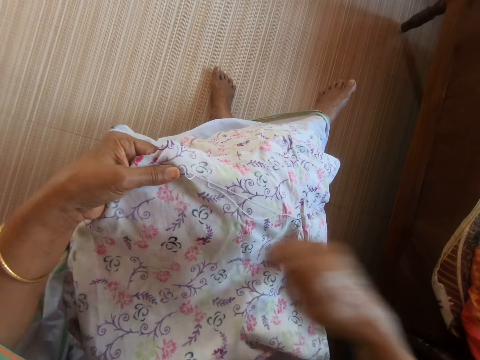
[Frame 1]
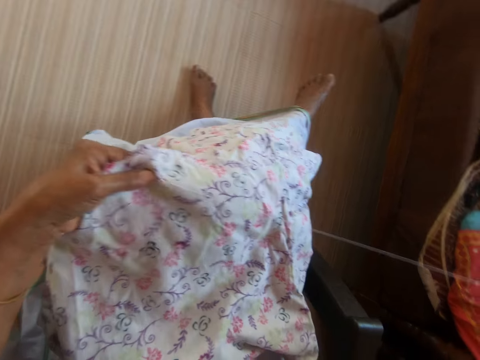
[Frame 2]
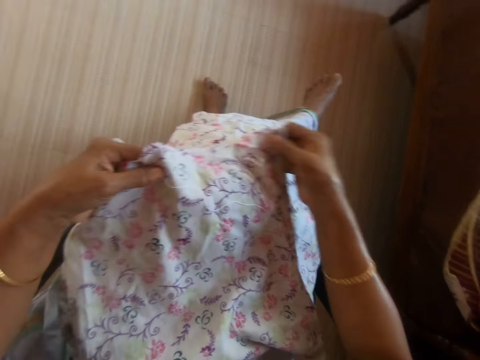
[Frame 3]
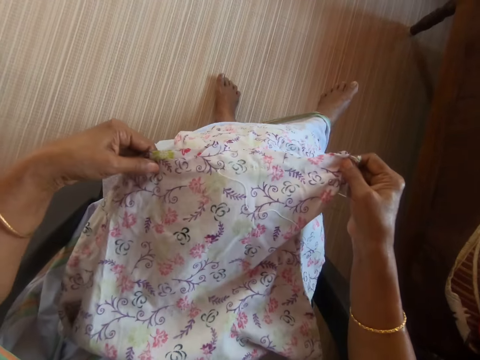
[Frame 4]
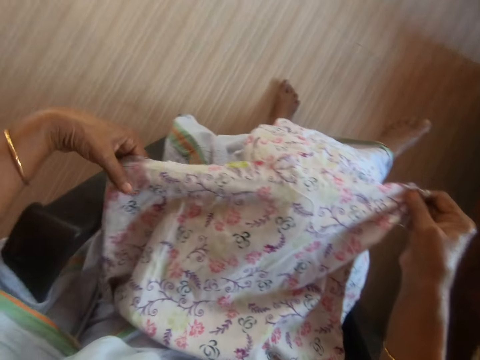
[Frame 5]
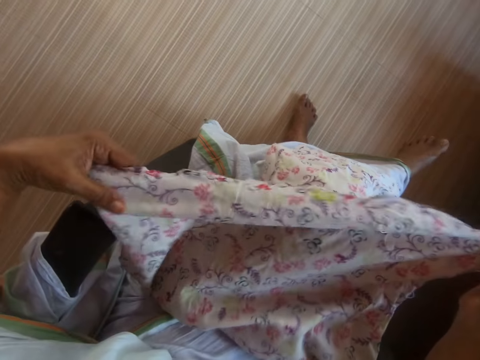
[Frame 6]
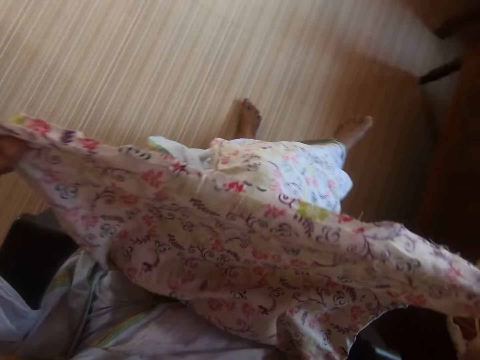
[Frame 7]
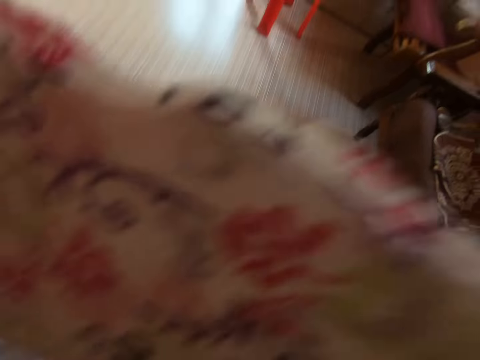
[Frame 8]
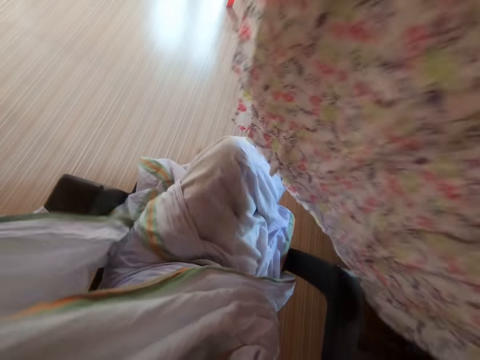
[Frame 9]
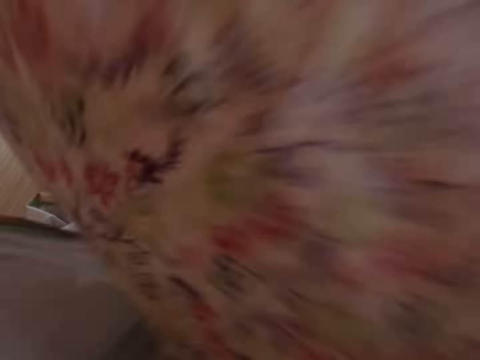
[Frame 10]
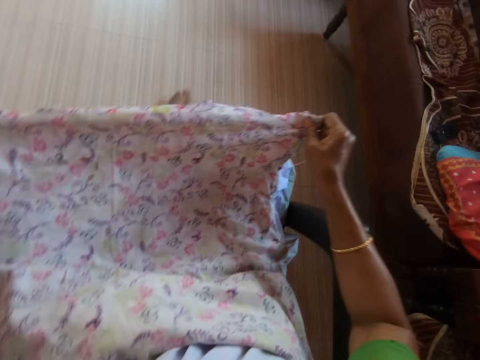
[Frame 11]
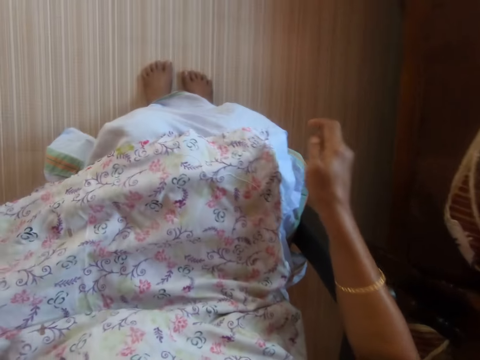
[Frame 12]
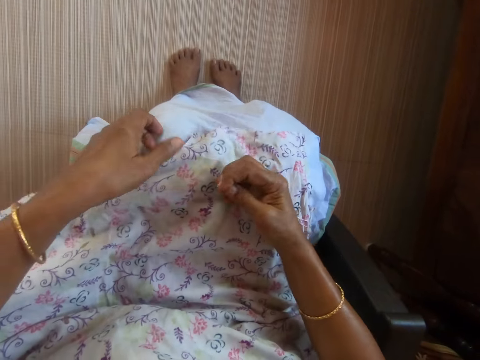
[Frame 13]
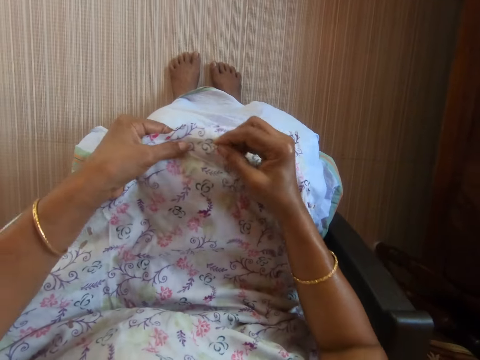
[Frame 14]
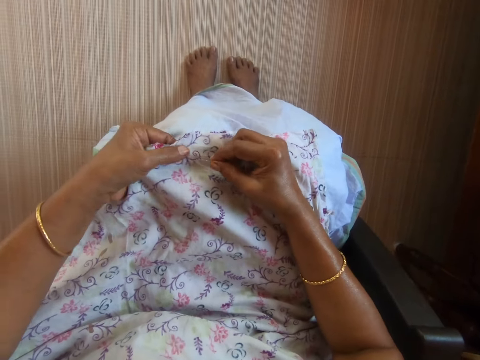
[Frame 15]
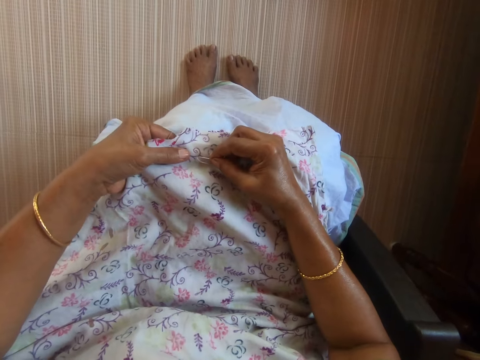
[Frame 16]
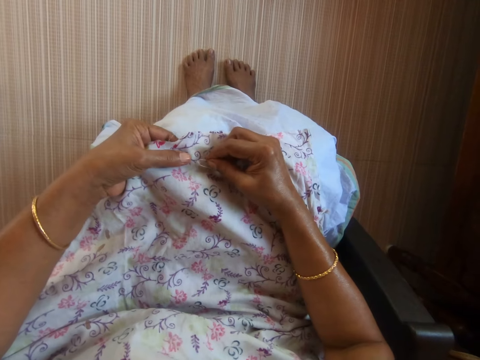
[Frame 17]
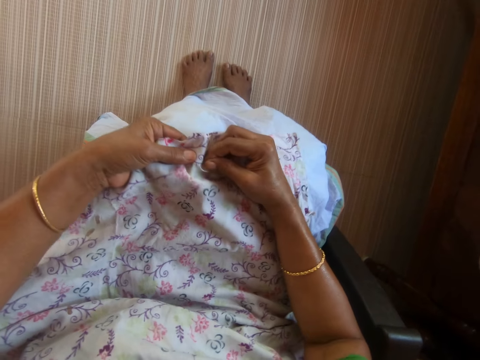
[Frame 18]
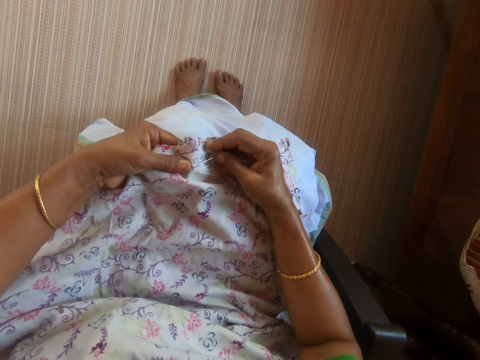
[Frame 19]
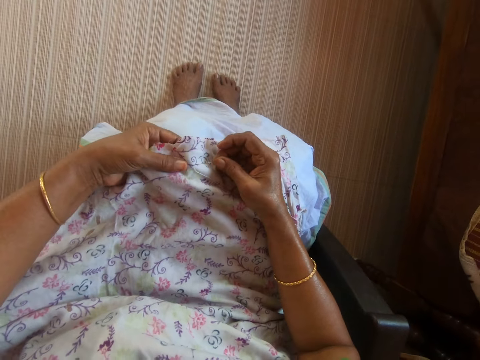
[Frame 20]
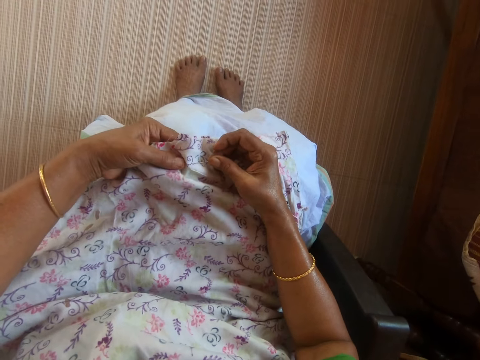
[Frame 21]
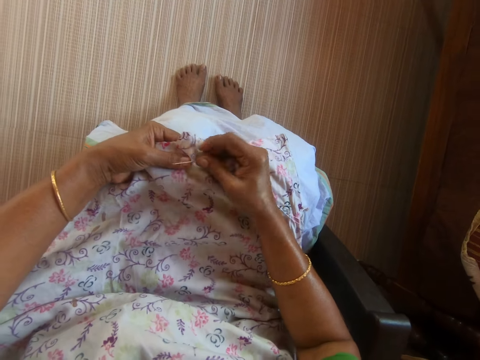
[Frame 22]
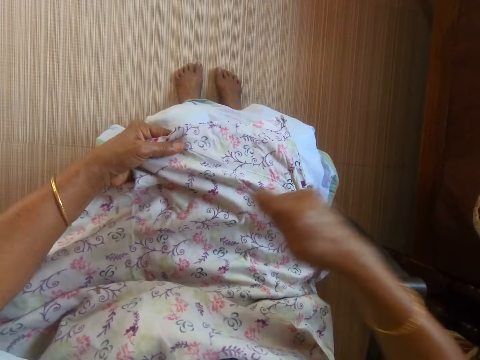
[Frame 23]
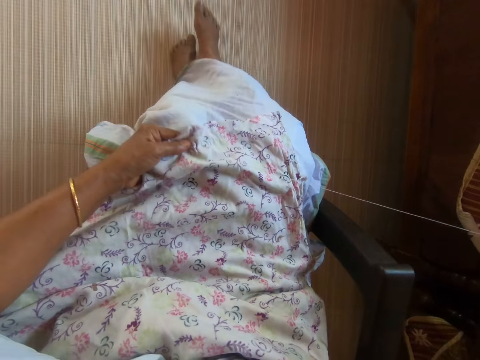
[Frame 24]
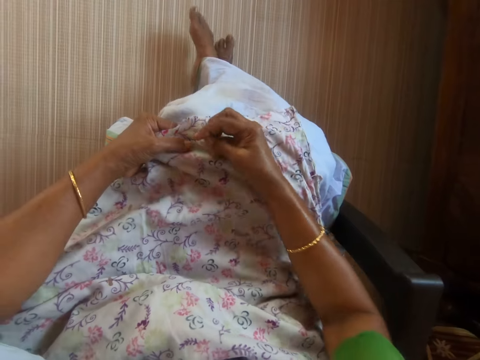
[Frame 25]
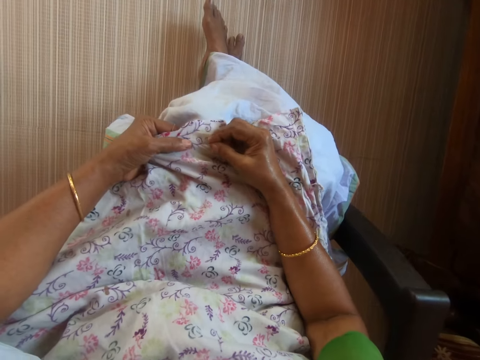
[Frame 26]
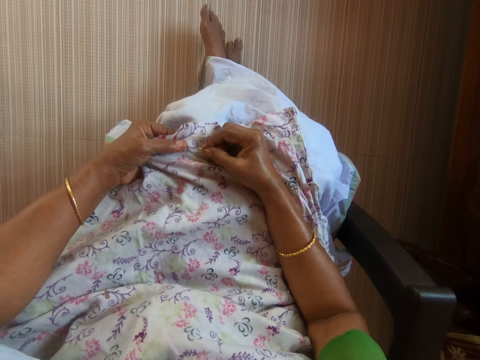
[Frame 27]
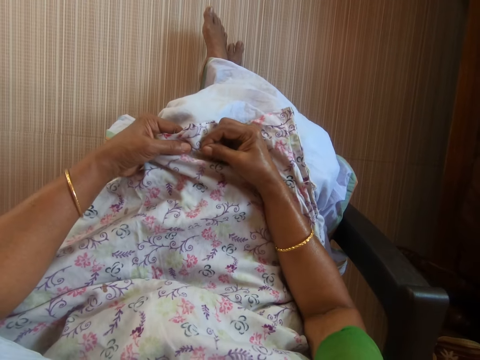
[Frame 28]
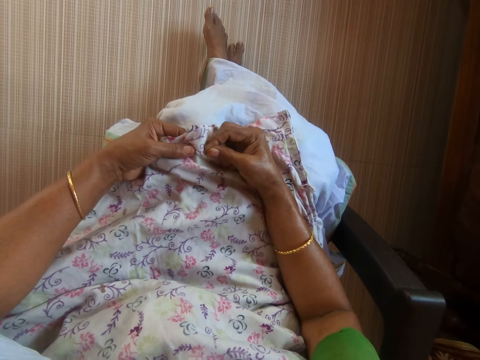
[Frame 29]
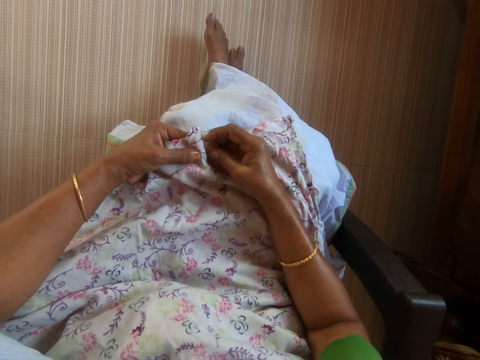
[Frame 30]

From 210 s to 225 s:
The camera wearer lifts the fabric from her lap with both hands. She places the fabric on her lap with both hands. She holds the fabric on her lap with her left hand. She sews the fabric on her lap with the needle and thread in her right hand.

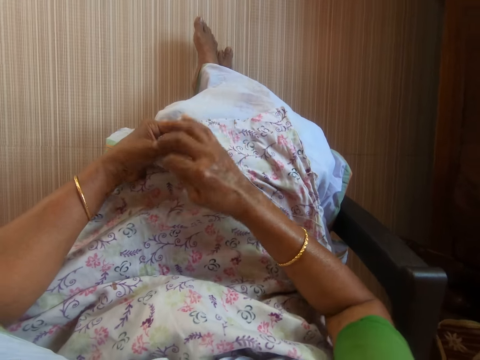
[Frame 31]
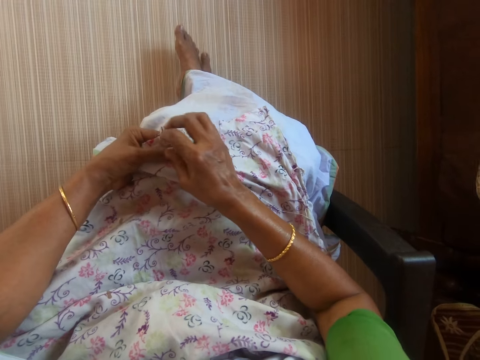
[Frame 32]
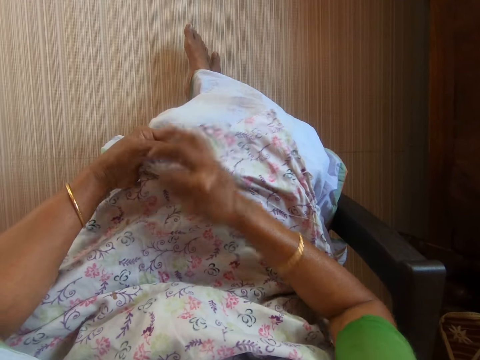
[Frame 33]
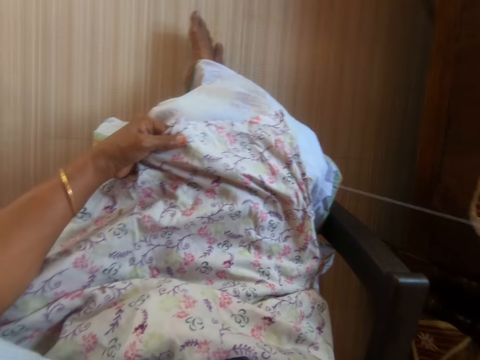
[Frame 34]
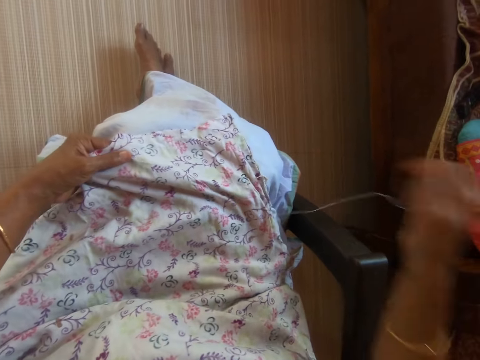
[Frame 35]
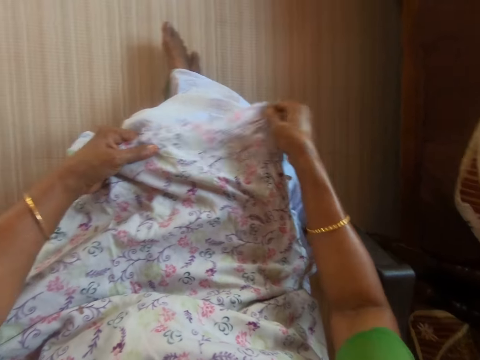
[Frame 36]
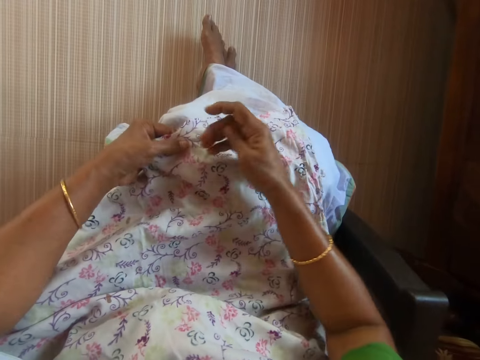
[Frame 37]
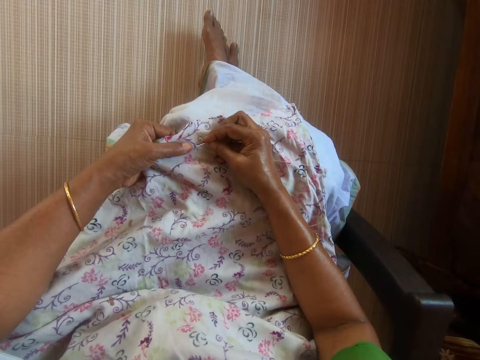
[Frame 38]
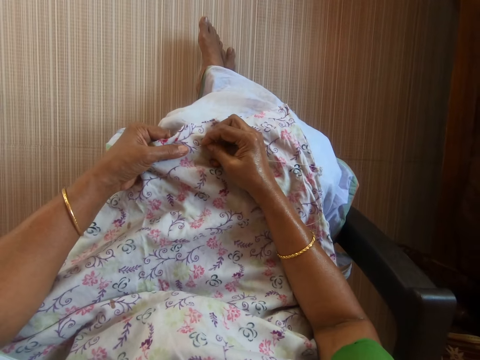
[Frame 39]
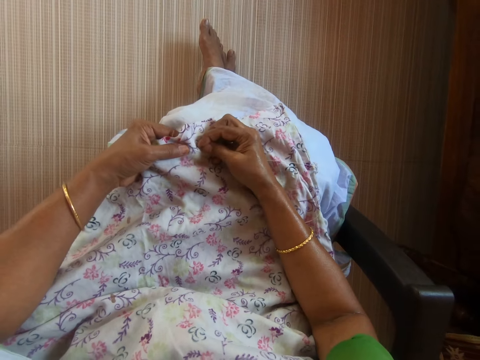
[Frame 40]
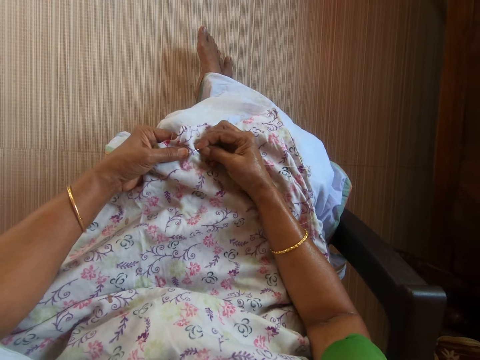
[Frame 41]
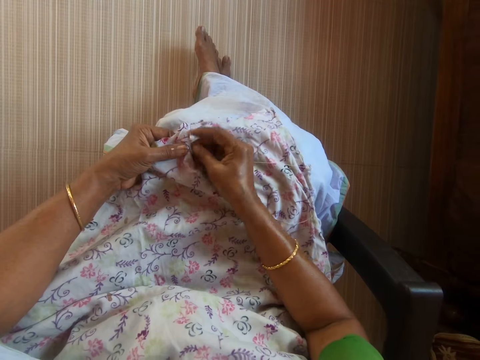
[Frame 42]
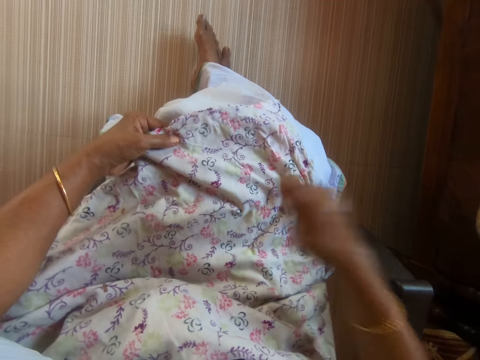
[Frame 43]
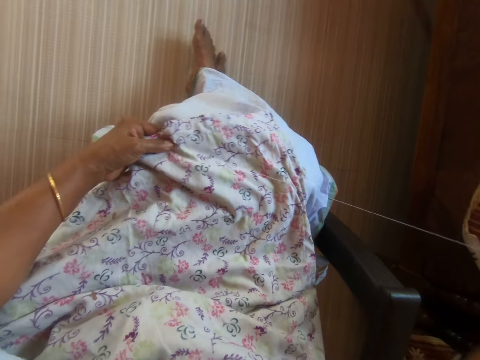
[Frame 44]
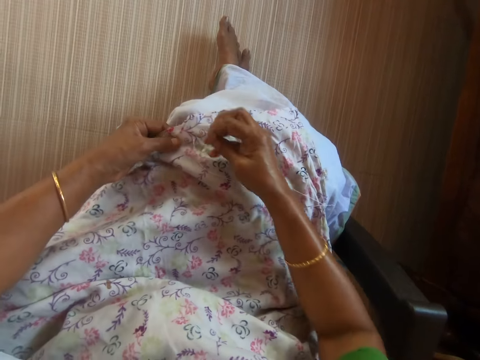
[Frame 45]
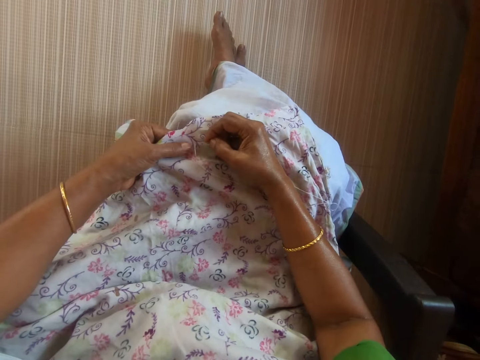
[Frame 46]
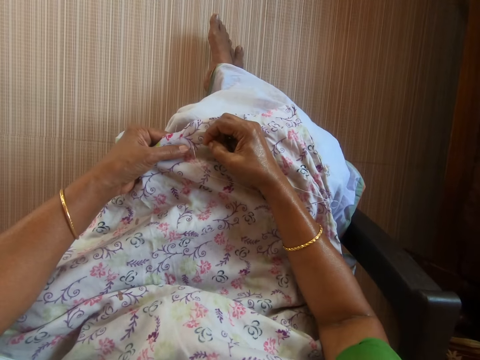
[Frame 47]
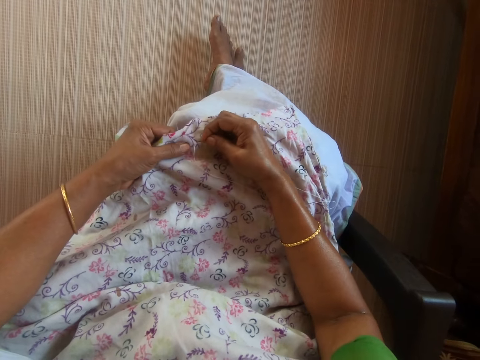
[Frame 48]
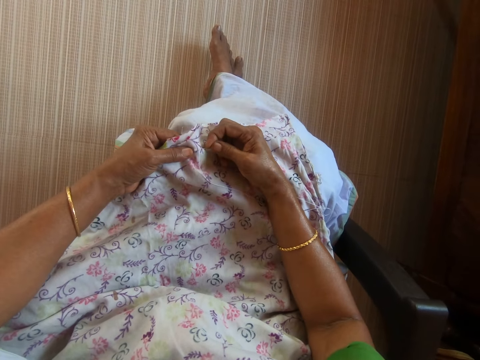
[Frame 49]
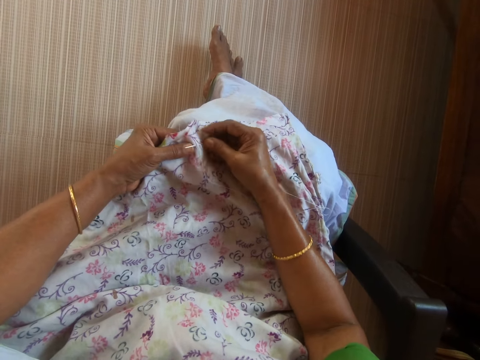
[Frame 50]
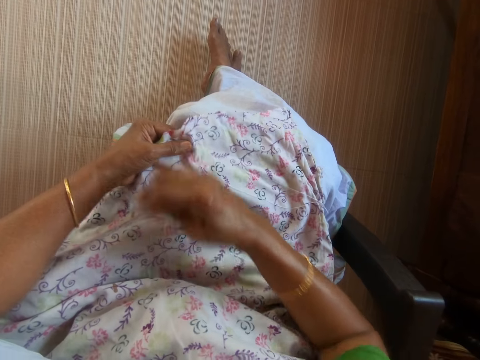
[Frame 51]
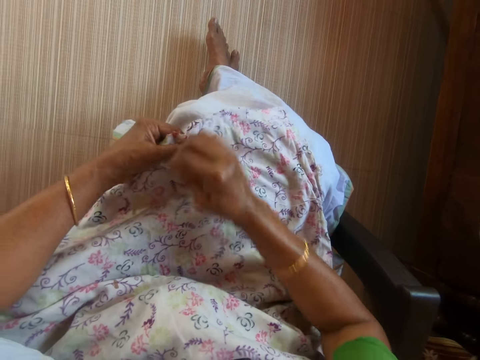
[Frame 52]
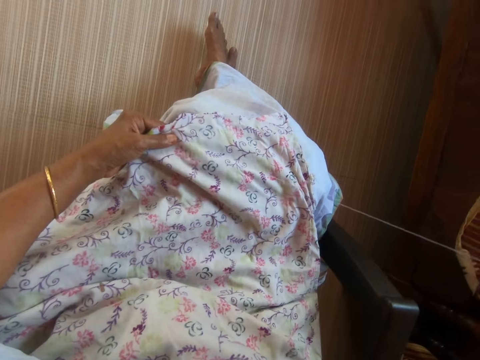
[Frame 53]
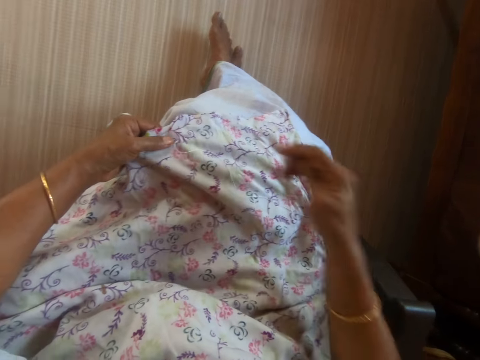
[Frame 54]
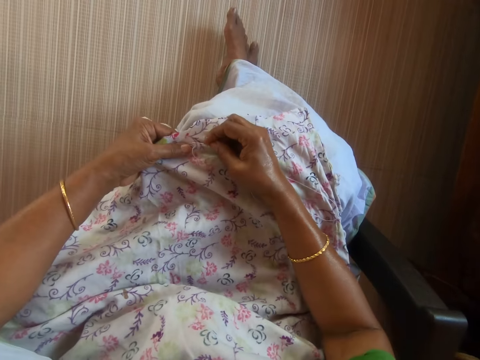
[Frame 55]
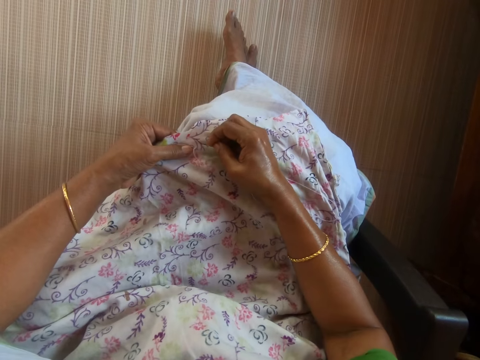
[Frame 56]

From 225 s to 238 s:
The camera wearer straightens the fabric on her lap with her right hand. She sews the fabric on her lap with the needle and thread in her right hand.
